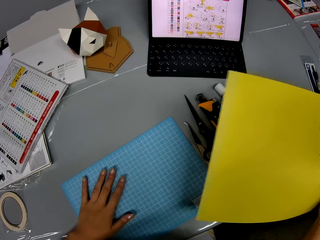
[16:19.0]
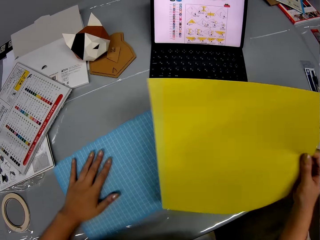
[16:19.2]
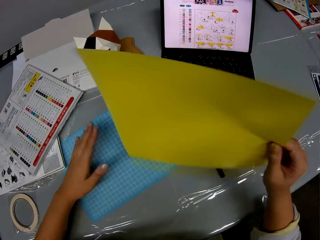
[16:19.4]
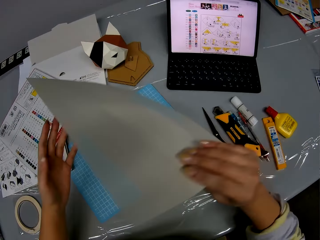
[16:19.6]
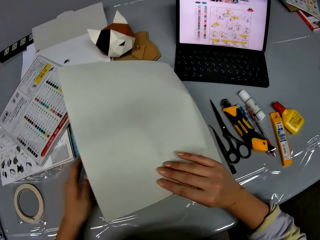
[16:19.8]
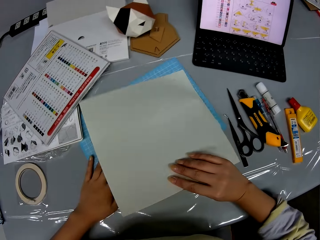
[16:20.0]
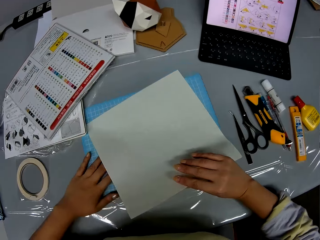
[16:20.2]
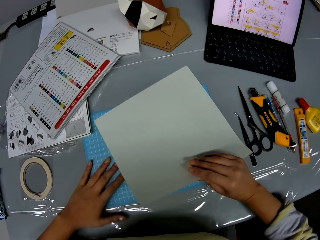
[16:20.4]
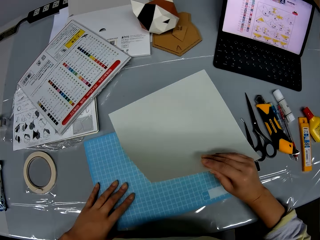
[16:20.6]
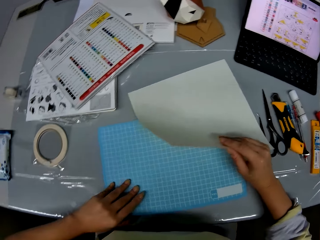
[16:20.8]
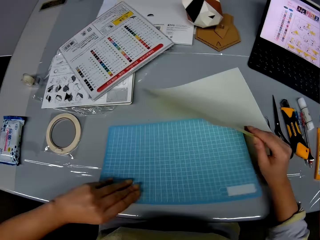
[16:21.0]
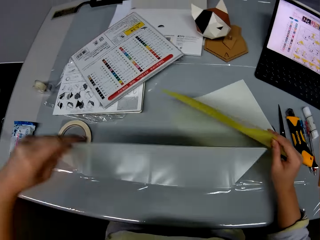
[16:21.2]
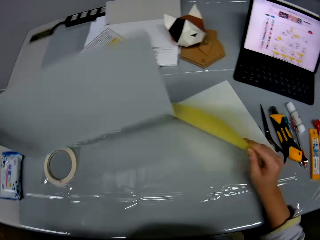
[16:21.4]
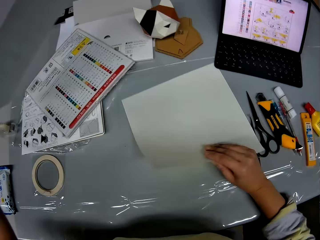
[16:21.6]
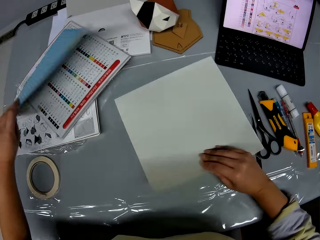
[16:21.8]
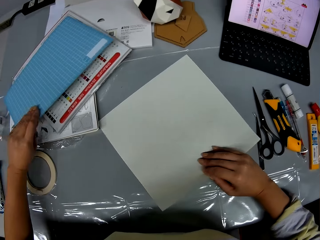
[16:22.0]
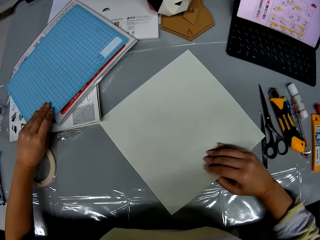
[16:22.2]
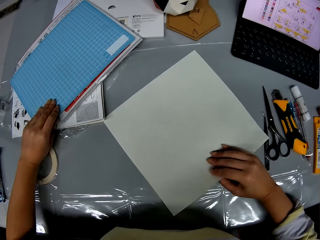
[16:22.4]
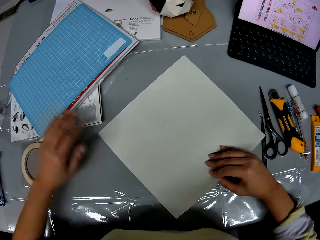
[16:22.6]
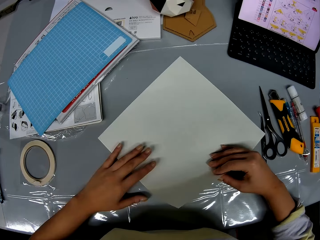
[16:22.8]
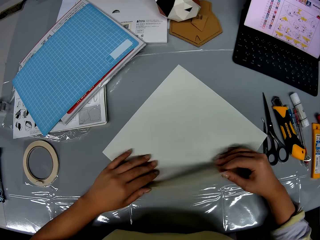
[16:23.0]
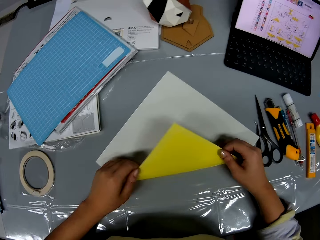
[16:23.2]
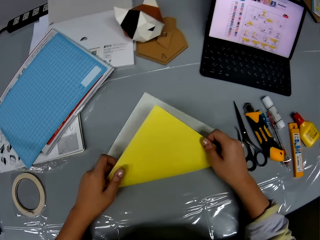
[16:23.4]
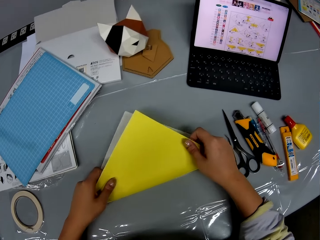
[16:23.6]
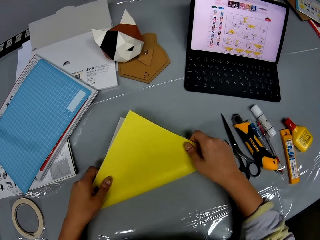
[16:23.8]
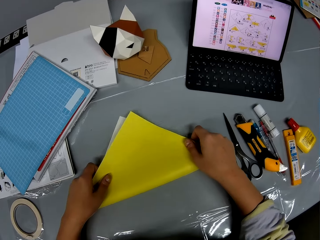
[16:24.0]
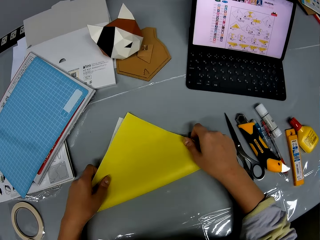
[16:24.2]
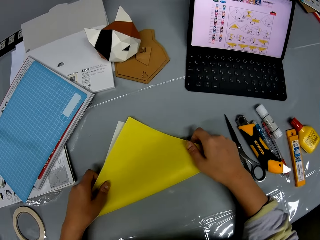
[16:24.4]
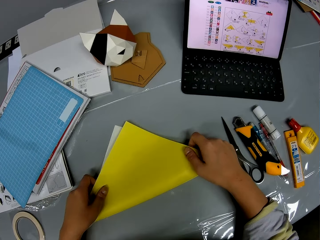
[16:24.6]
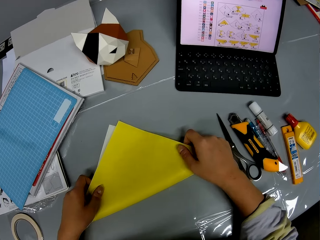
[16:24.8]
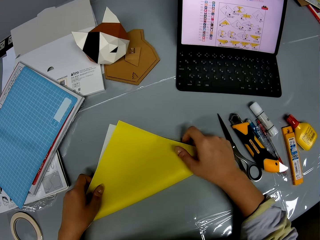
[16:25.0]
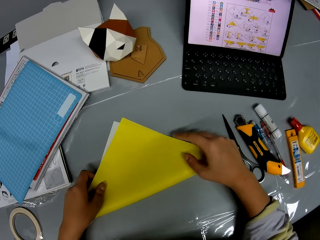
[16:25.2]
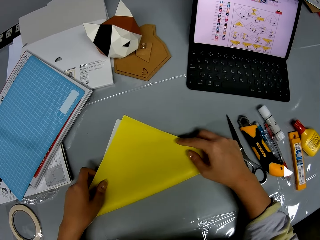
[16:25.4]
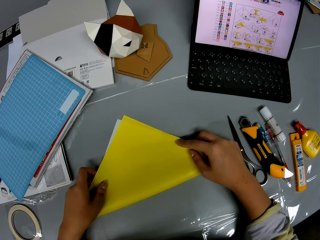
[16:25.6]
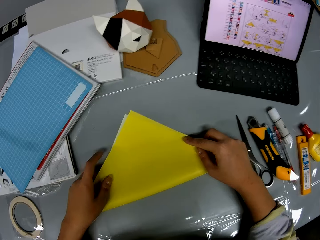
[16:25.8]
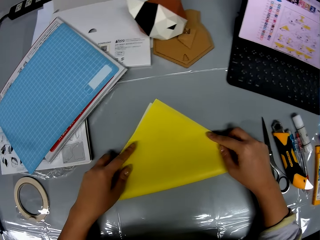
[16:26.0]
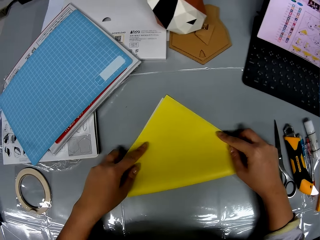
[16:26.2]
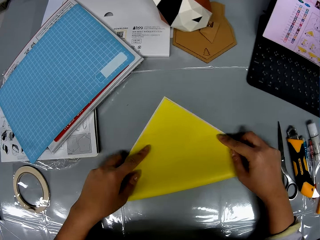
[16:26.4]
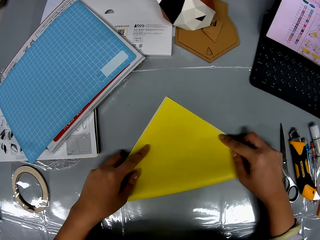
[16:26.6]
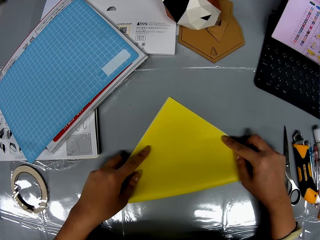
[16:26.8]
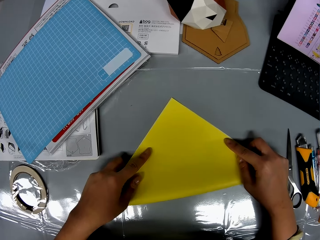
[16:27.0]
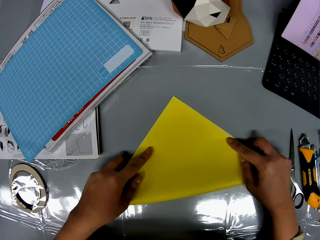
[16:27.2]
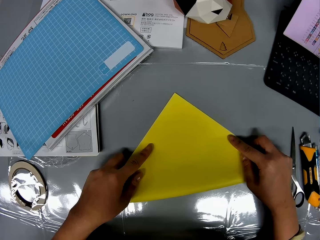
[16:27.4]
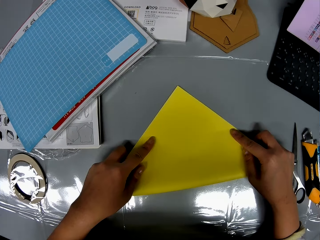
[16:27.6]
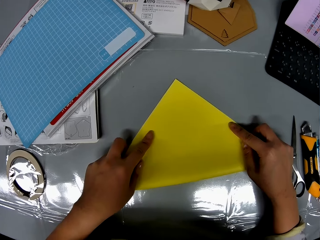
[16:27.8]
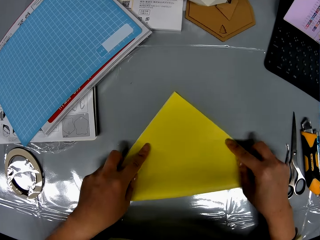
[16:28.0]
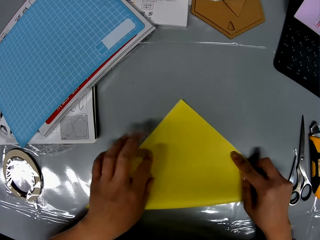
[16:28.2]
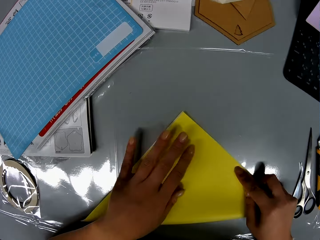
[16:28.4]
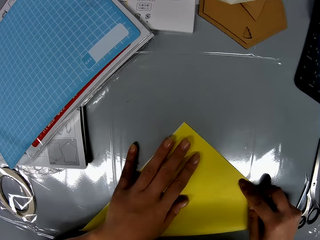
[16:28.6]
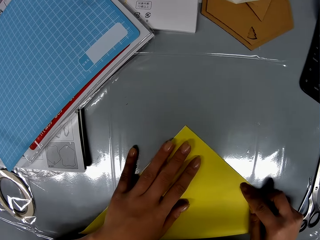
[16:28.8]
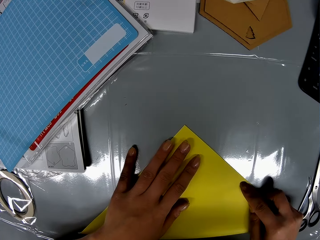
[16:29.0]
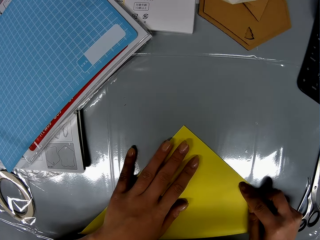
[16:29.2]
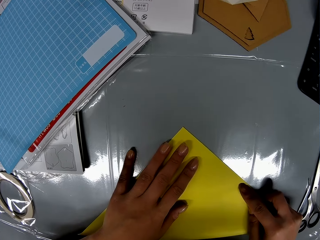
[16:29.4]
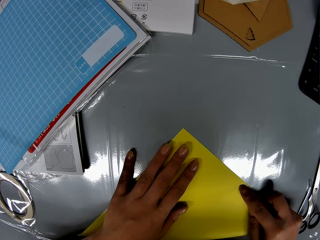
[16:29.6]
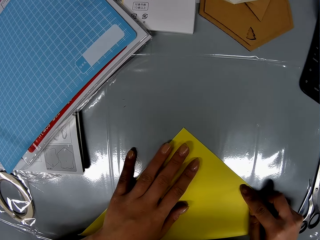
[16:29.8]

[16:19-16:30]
The camera wearer puts the hand on the blue table mat or cutting mat. She moves the blue table mat on the table forward with her left hand. She turns the paper. She drops the craft paper on the table with her right hand. She moves the cutting mat. She lifts up the blue table mat from the table with her left hand. She puts the paper on the table. She drops the blue table mat on the table with her left hand. She folds the craft paper on the table. She looks at the manual on the laptop. She looks at the paper.

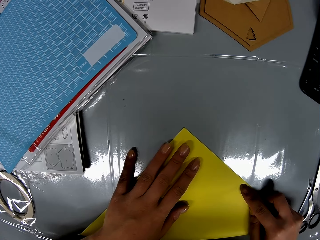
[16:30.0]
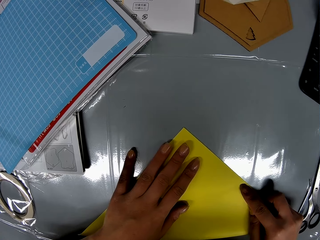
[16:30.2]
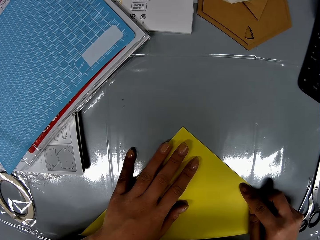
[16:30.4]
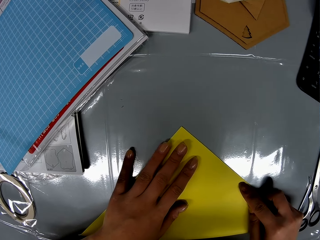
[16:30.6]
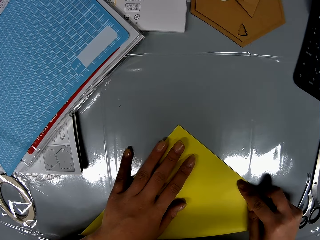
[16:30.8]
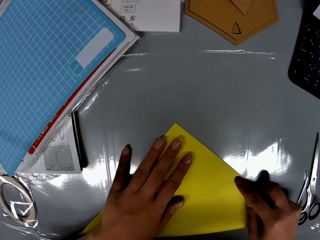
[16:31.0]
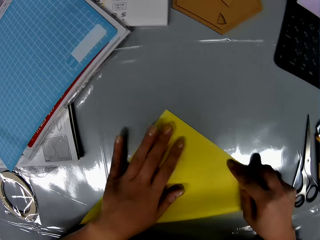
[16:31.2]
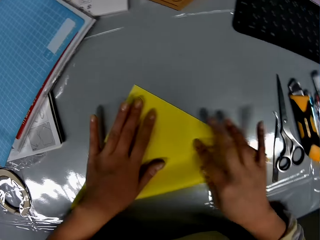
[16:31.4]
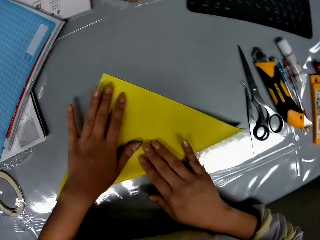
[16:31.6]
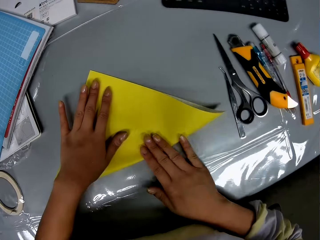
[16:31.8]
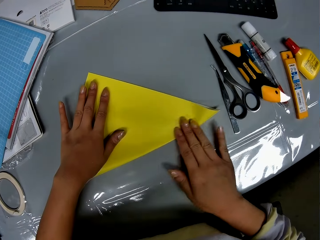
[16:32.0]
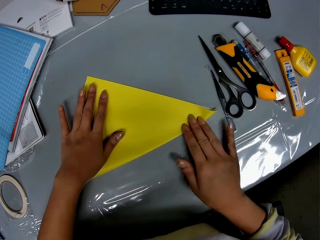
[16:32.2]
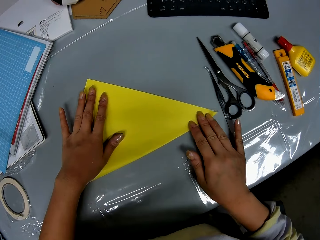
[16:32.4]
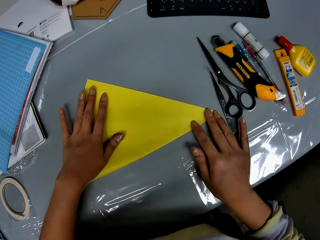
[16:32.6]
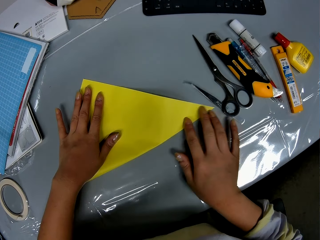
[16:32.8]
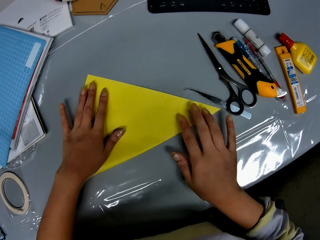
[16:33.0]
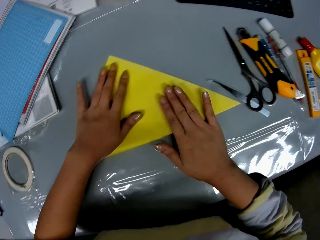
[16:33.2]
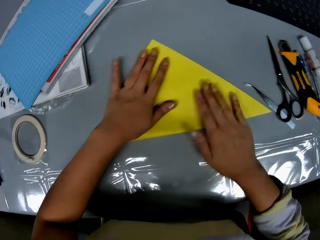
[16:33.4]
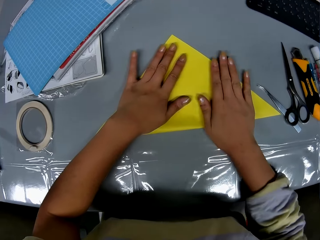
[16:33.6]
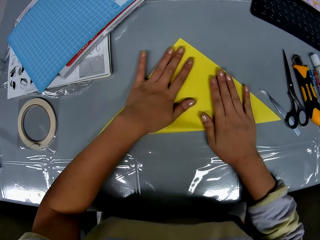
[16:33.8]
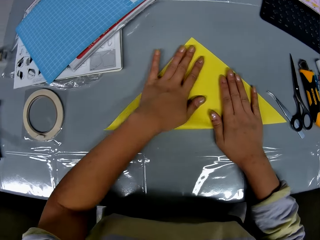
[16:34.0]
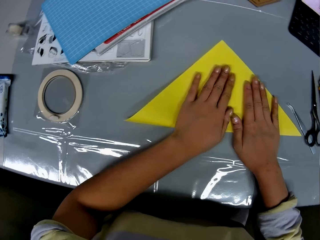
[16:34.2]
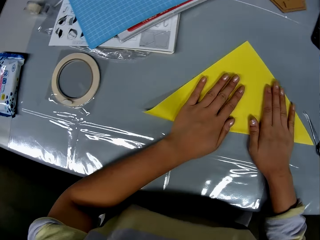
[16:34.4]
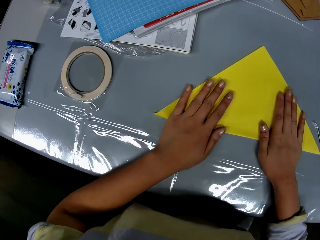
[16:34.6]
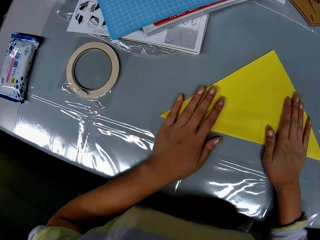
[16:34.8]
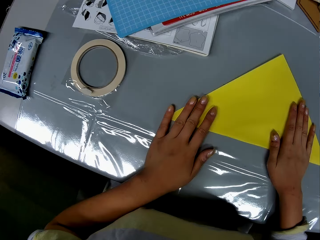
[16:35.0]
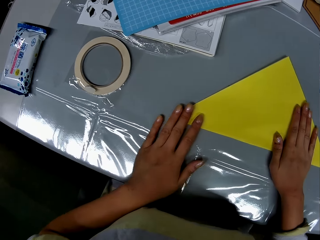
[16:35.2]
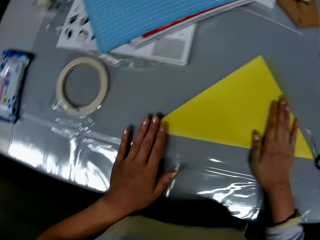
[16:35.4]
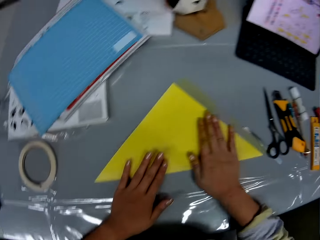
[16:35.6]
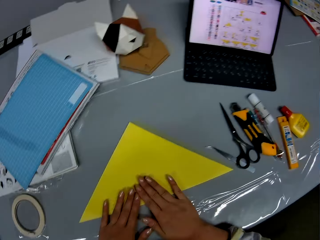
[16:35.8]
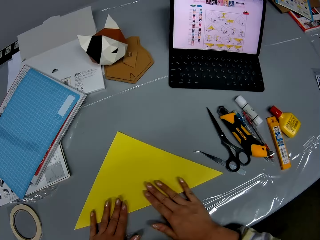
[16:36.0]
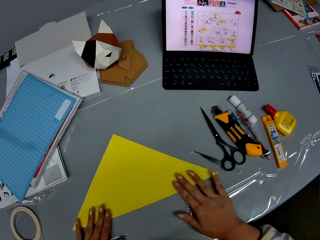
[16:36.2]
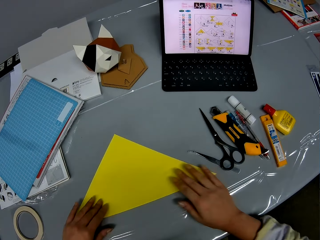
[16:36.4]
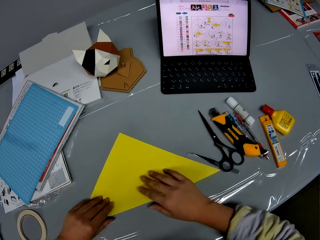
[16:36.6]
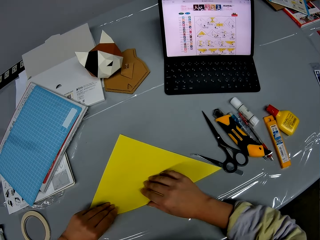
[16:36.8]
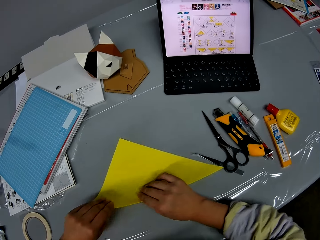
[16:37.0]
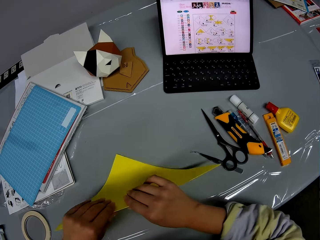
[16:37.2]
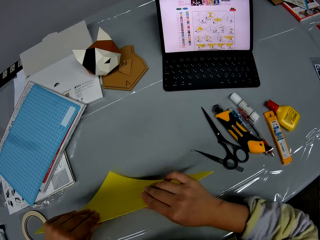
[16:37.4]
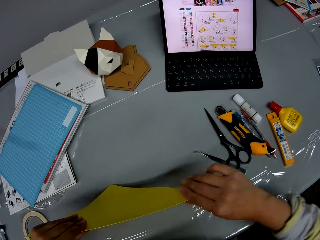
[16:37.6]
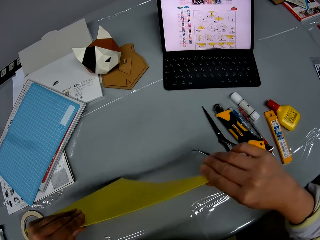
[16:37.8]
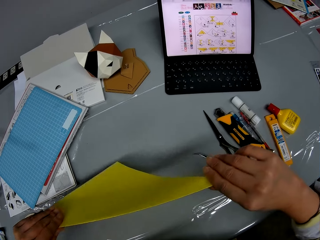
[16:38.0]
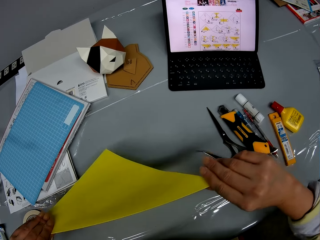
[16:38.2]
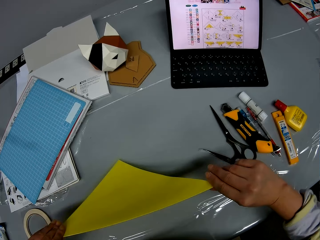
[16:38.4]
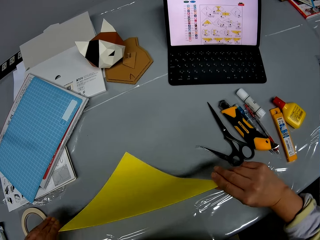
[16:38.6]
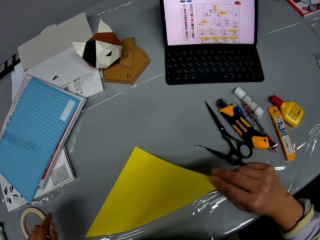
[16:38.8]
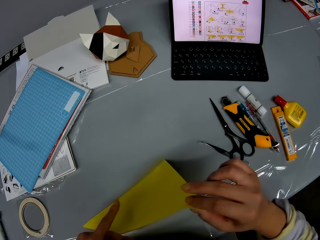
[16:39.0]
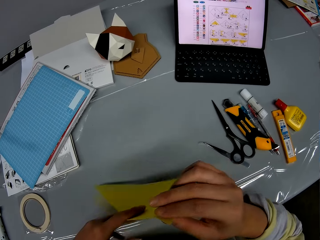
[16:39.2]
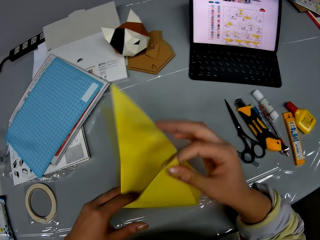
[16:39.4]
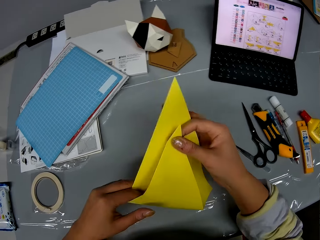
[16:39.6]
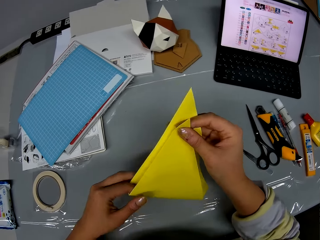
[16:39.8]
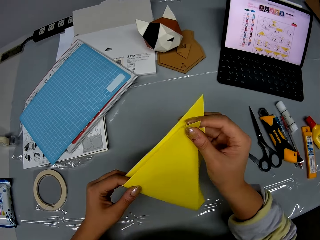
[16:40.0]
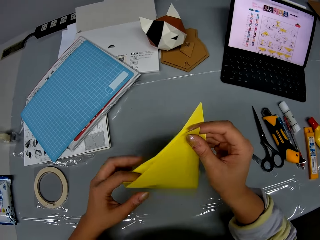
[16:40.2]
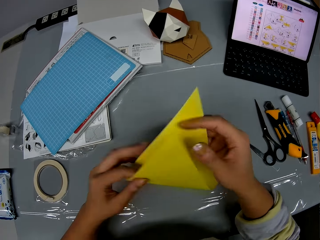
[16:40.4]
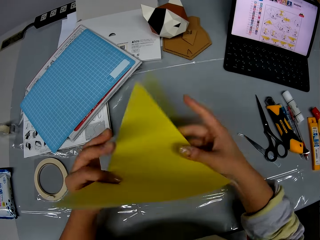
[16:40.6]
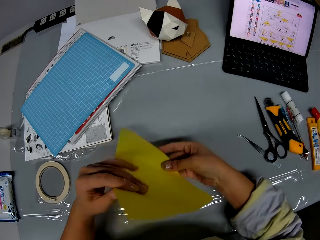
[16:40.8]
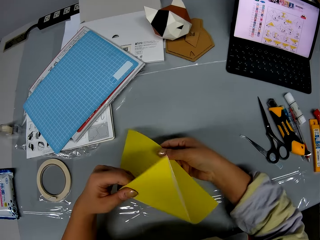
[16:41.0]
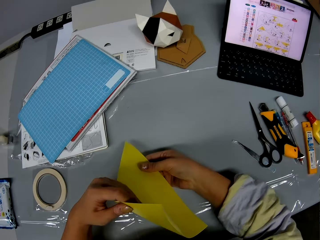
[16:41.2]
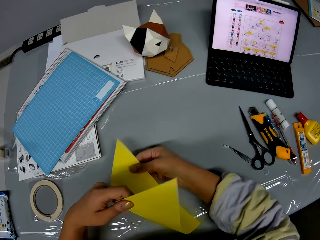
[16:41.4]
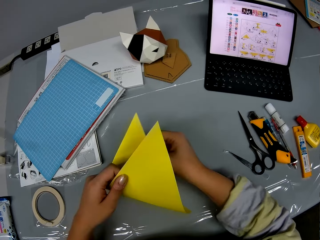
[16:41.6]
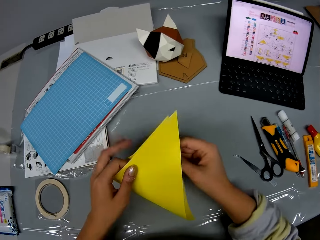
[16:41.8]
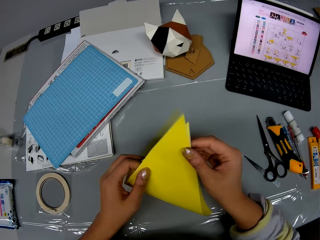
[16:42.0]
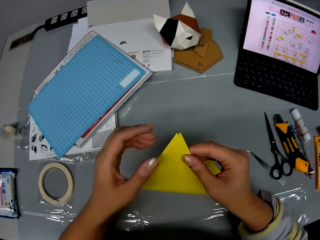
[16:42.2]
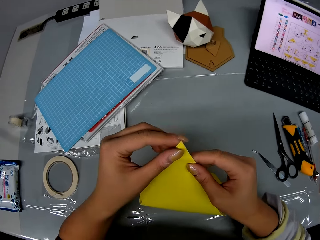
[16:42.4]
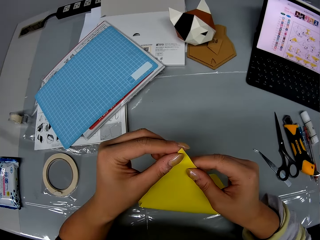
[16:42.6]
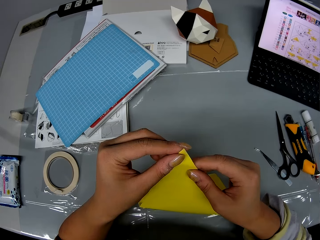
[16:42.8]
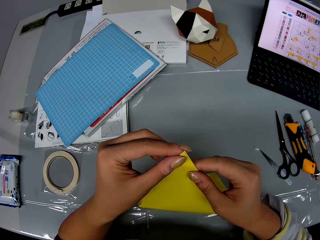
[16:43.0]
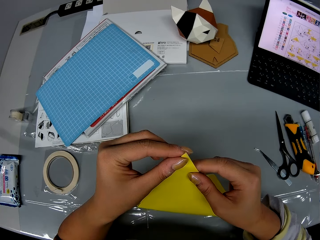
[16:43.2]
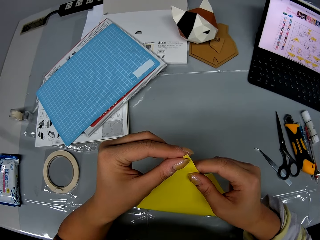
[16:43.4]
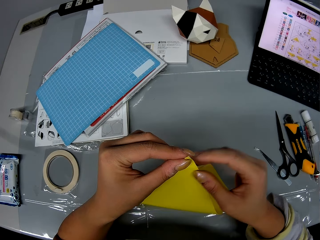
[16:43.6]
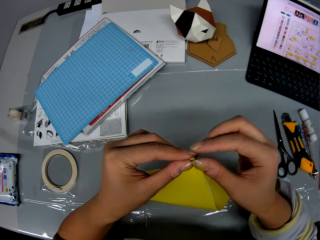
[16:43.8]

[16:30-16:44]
The camera wearer folds the paper. She looks at the manual on the laptop. She lifts up the folded craft paper from the table. She straightens the folded craft paper with her hand. She puts the paper on the table. She turns the paper. She folds the folded craft paper with her hand.
